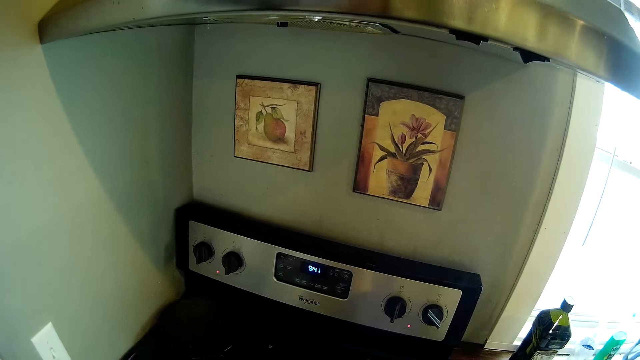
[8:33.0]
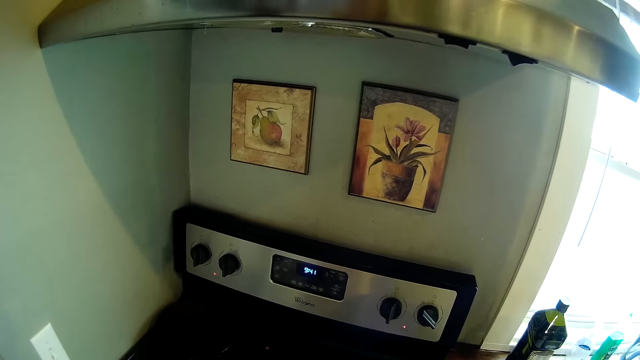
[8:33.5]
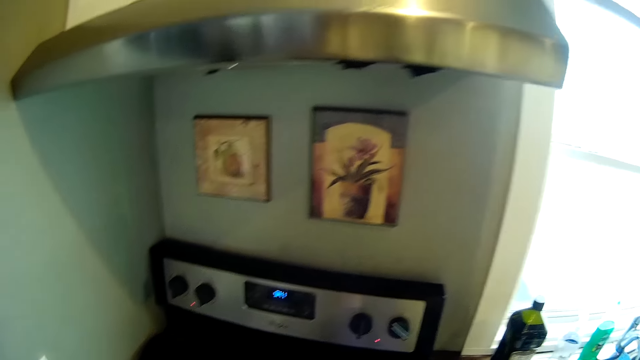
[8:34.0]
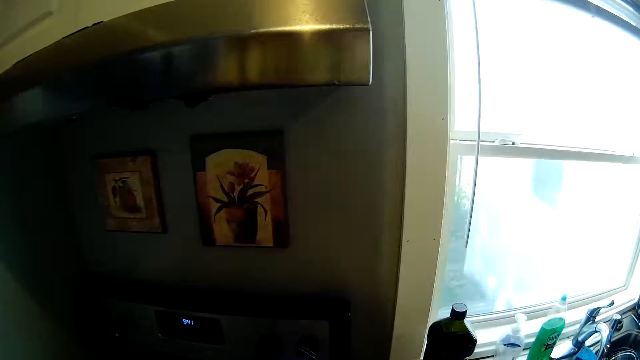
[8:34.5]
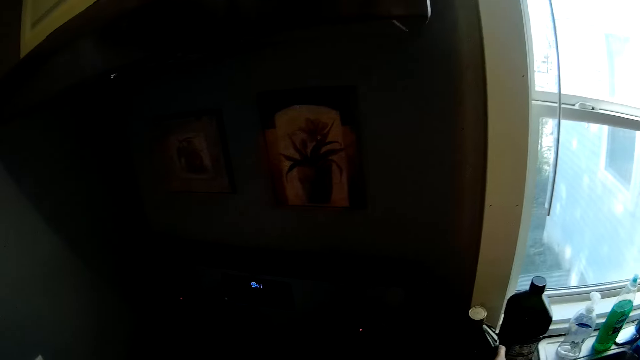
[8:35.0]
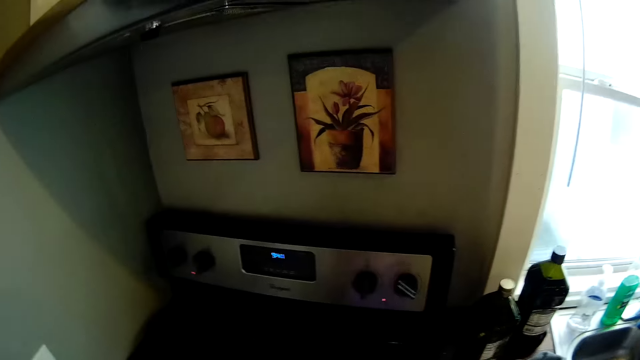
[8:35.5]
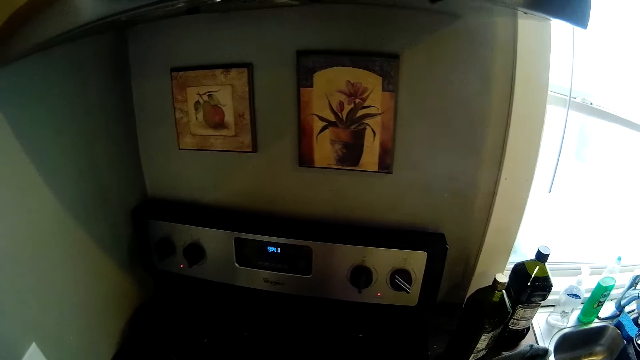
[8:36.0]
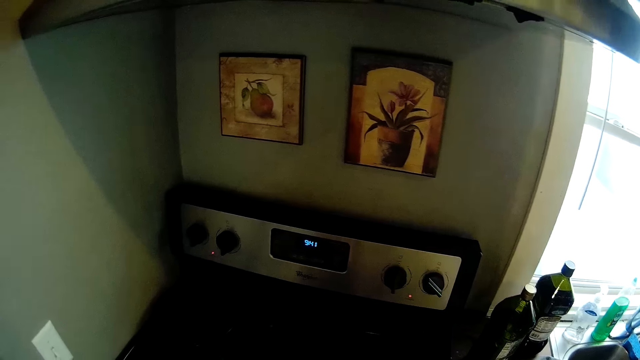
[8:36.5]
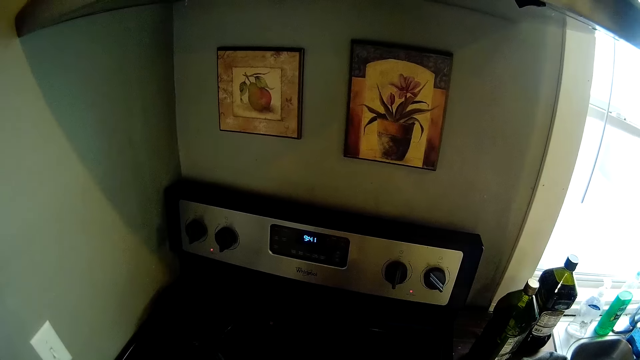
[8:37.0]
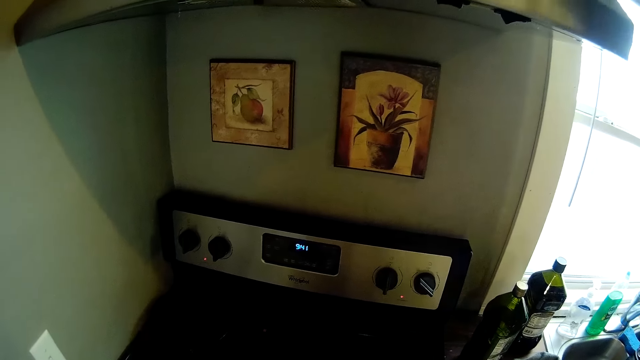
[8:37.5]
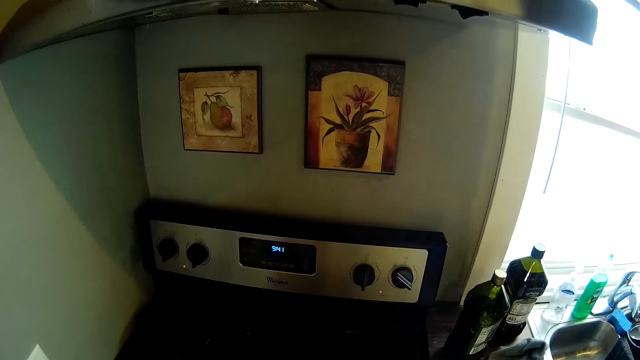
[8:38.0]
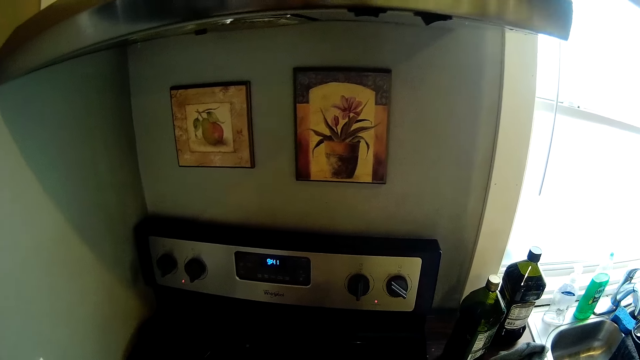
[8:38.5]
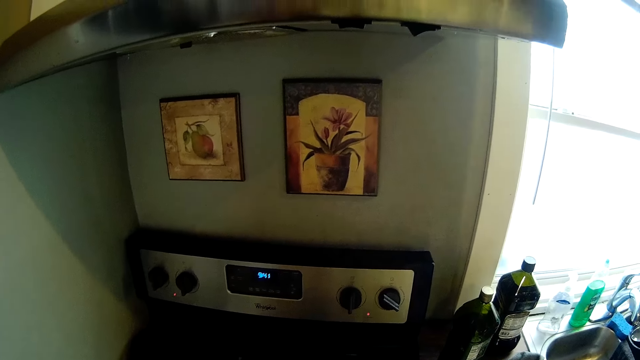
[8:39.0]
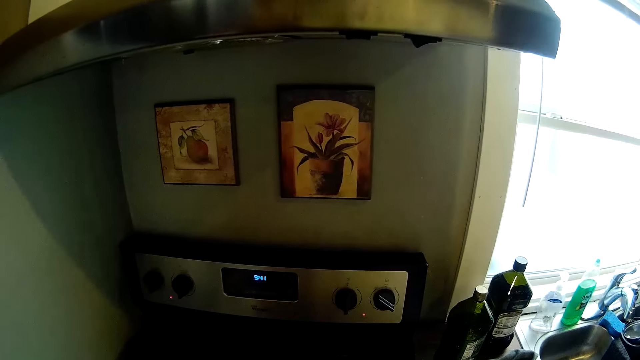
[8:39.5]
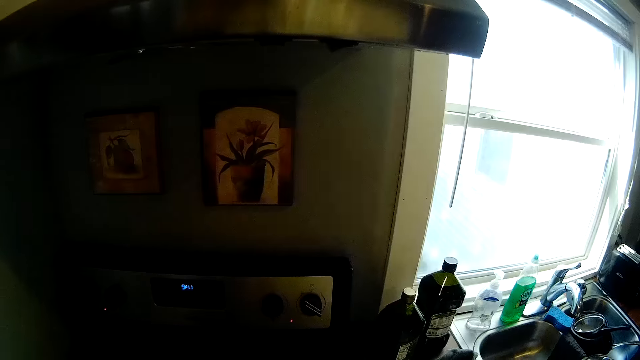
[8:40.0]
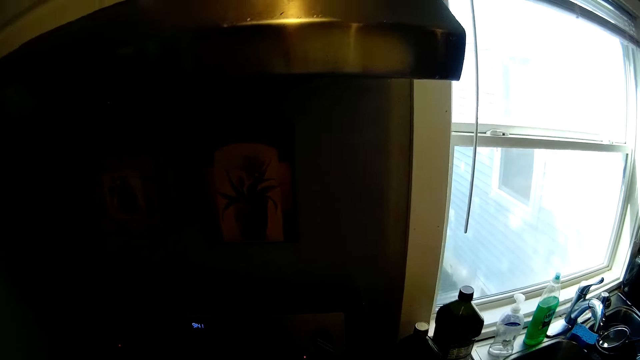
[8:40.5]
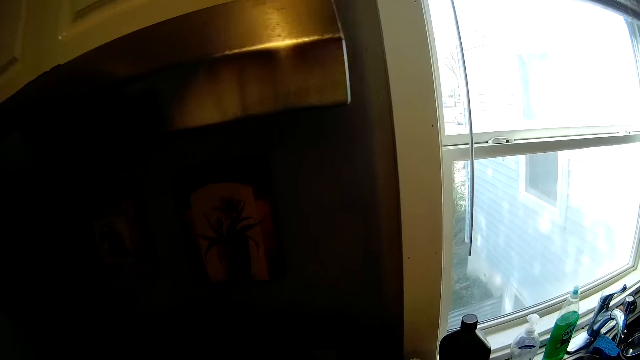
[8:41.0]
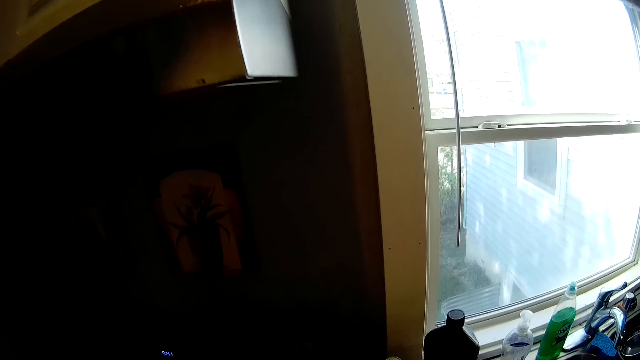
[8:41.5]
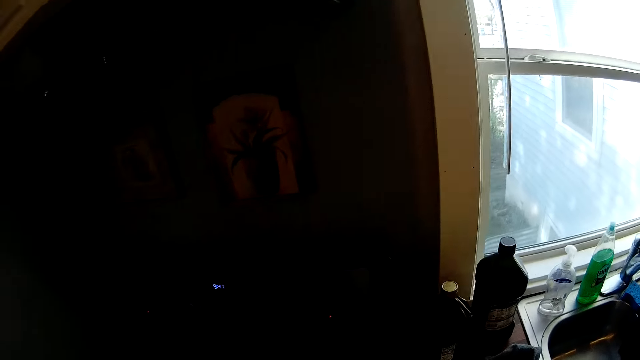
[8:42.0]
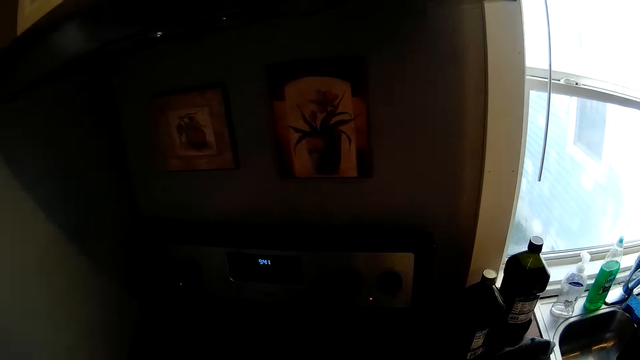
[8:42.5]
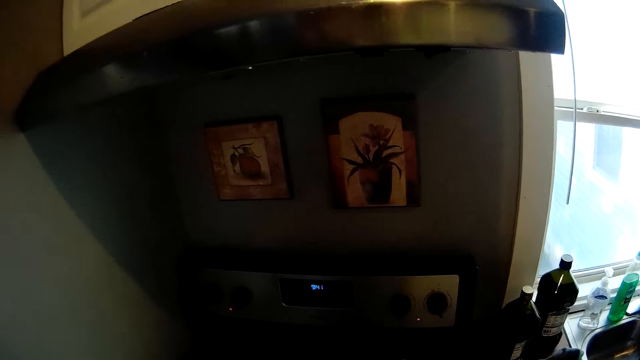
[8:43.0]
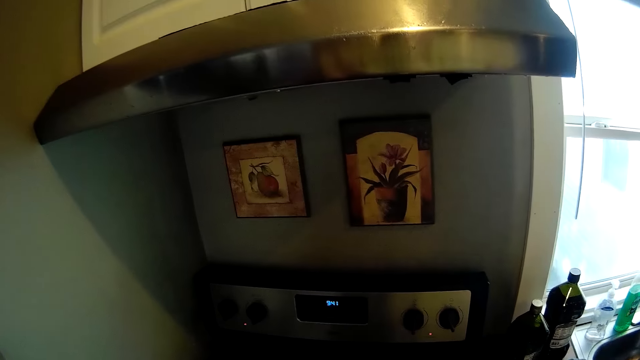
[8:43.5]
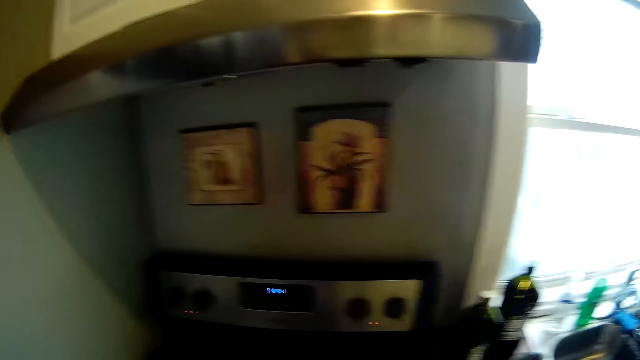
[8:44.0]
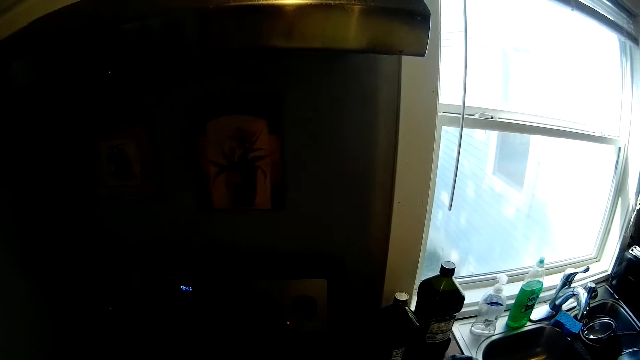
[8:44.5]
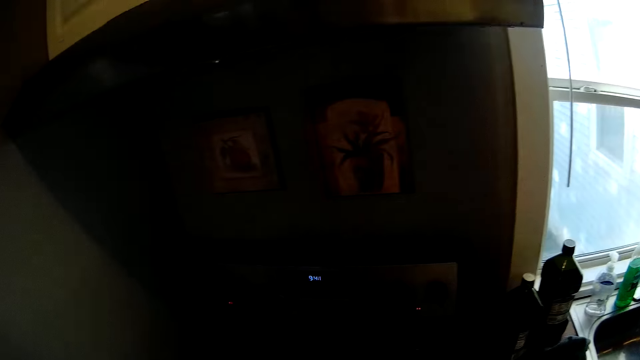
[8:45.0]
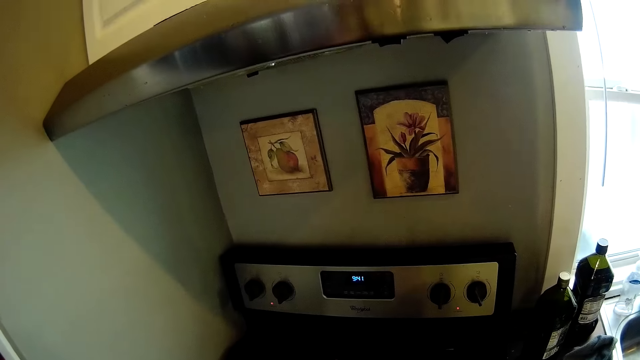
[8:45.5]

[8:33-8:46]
The camera wearer puts the bottle on the countertop with her right hand. She turns the knob of the stove with her left hand.

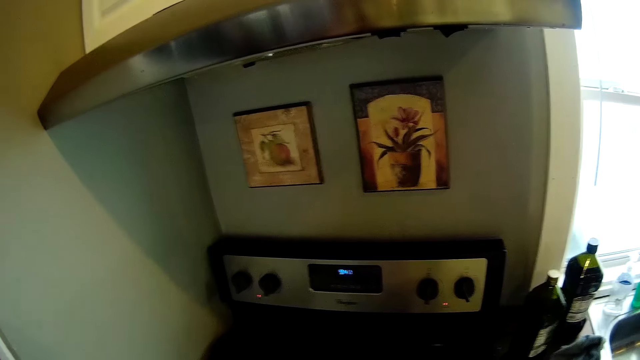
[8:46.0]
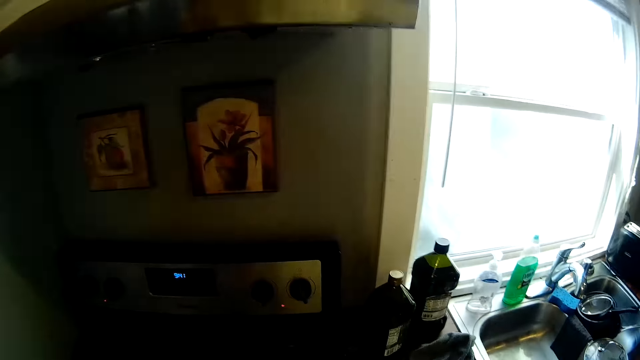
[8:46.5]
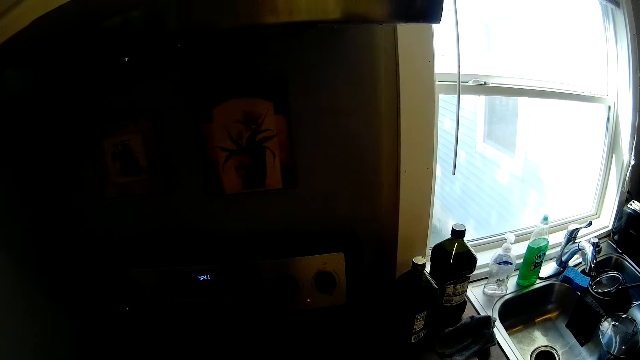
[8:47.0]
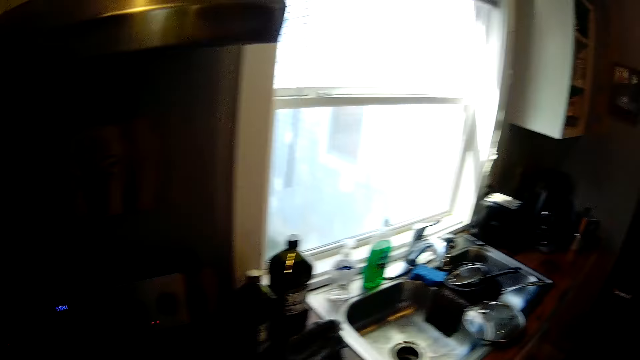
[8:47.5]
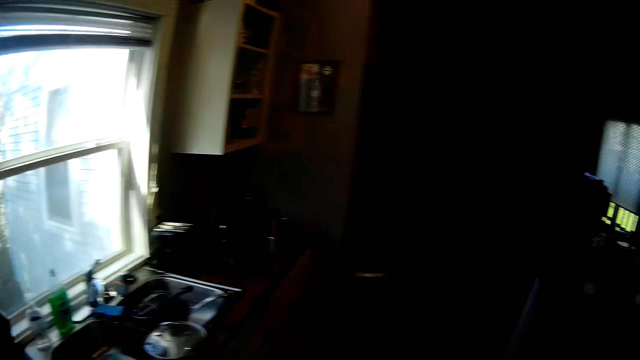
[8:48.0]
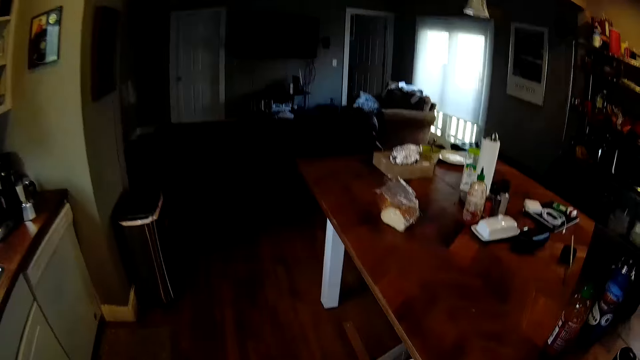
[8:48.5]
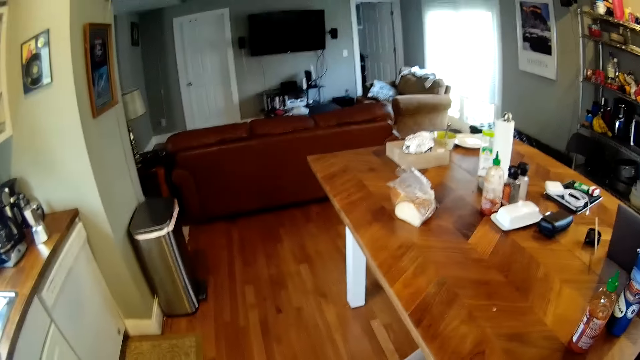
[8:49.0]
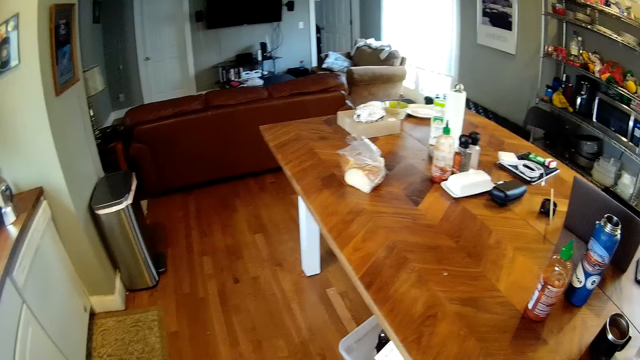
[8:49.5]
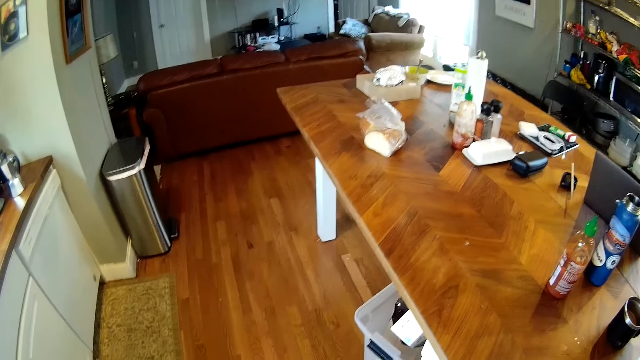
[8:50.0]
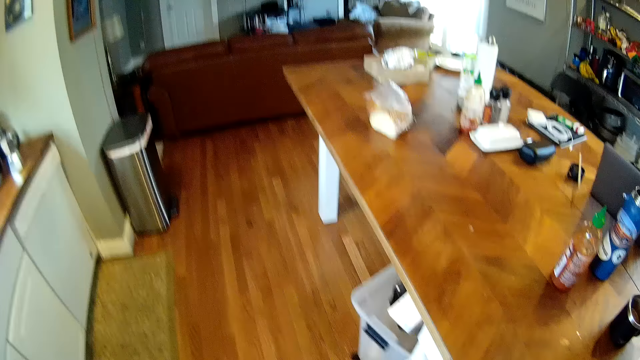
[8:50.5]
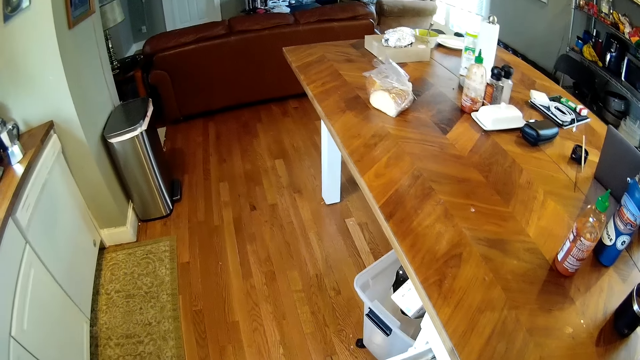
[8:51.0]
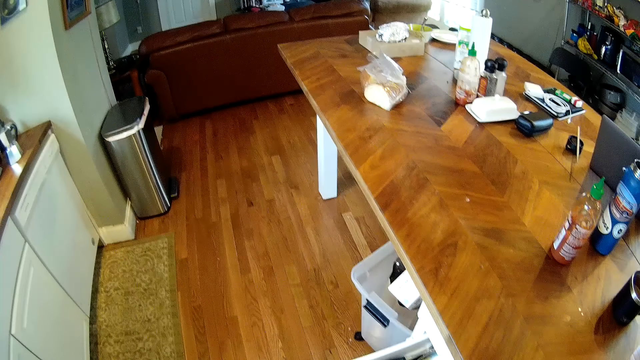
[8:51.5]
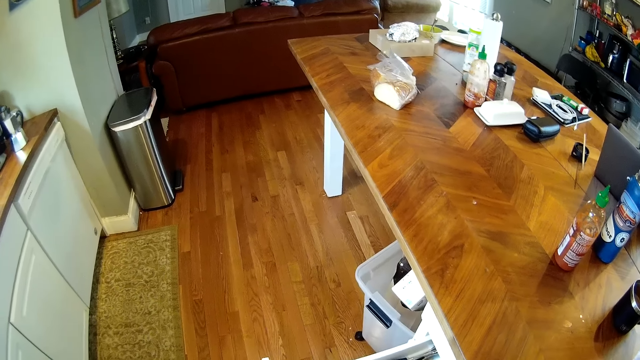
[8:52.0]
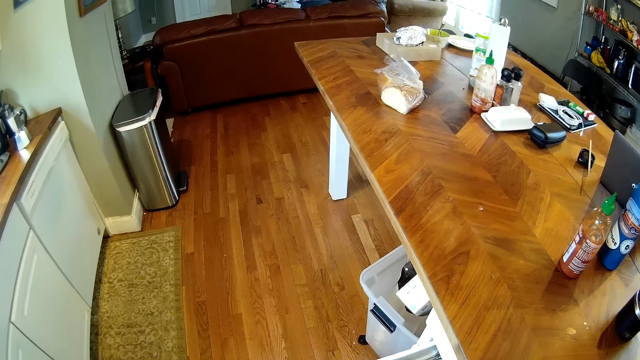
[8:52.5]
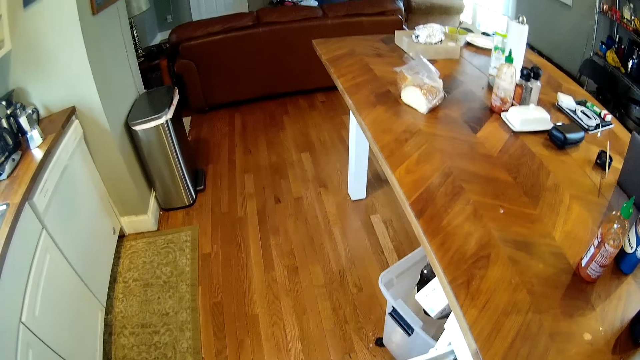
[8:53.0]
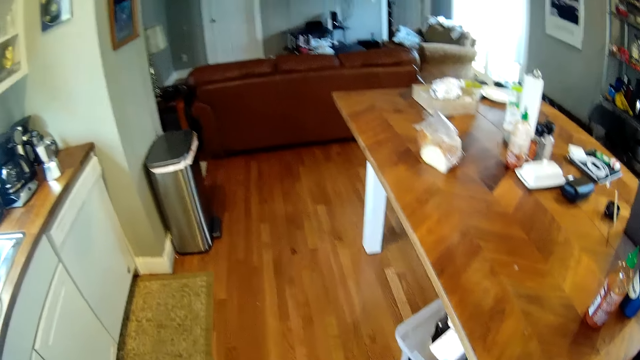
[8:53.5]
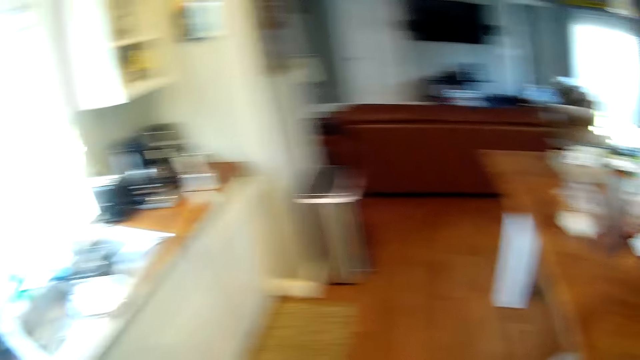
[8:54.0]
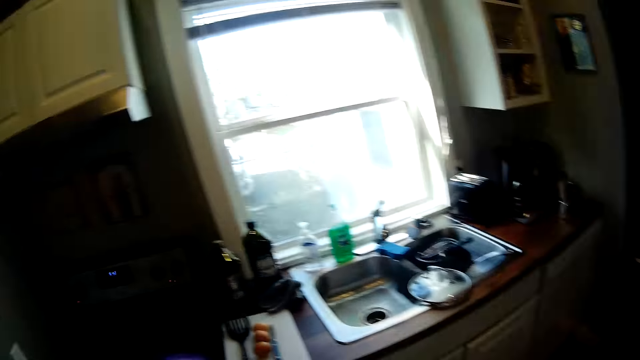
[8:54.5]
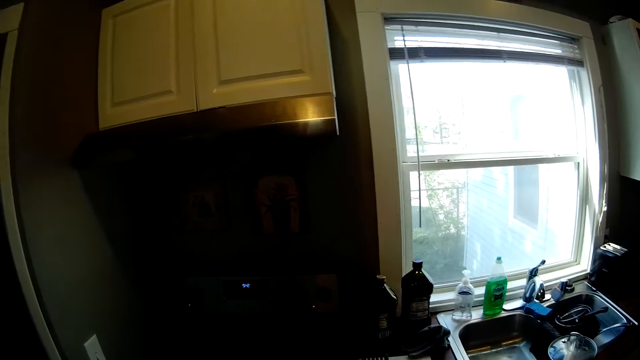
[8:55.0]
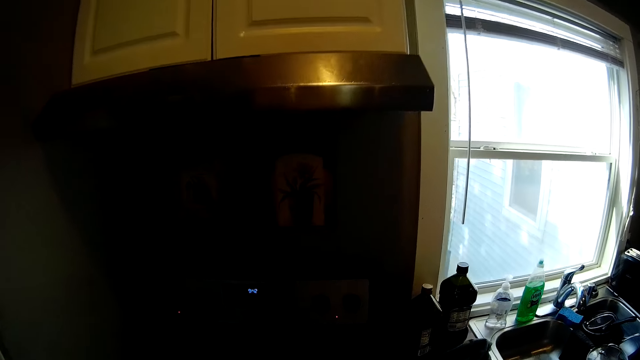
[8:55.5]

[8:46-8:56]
The camera wearer walks to the table. They open a drawer. They look at the contents on the table. They walk to the stove. They turn.
